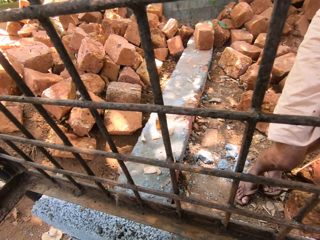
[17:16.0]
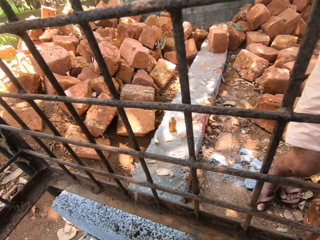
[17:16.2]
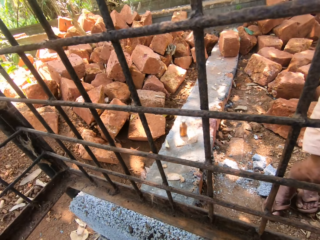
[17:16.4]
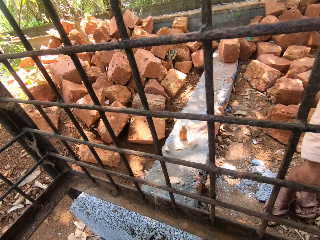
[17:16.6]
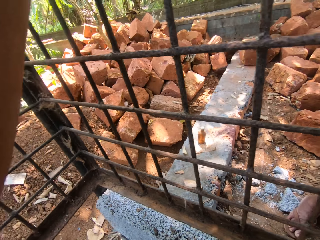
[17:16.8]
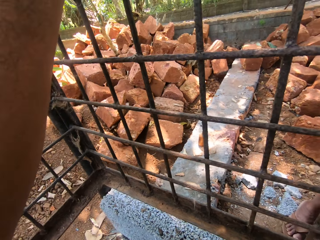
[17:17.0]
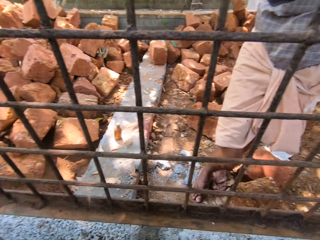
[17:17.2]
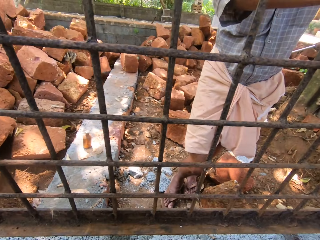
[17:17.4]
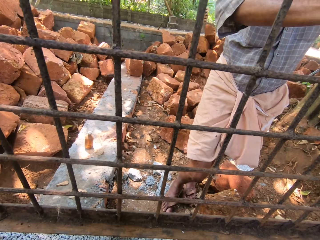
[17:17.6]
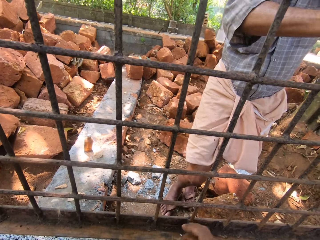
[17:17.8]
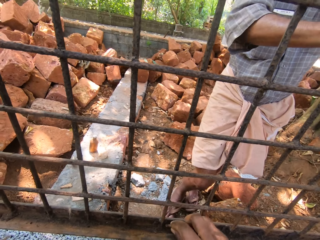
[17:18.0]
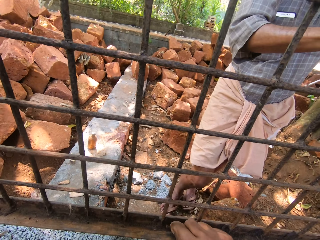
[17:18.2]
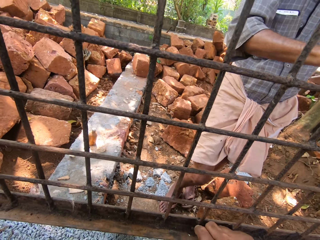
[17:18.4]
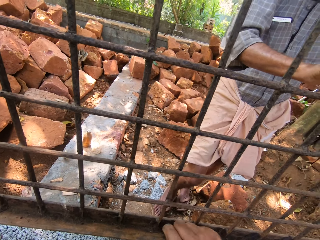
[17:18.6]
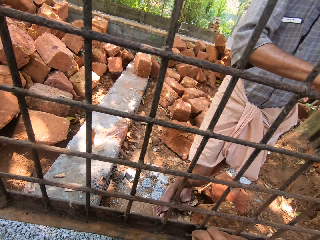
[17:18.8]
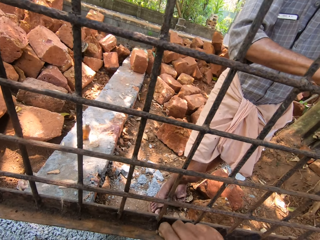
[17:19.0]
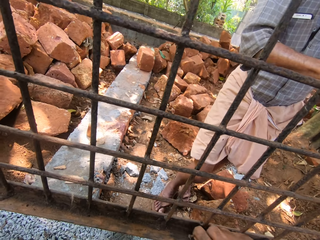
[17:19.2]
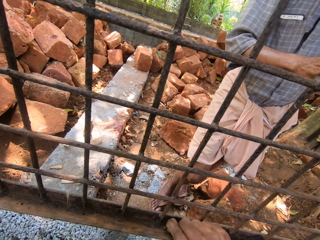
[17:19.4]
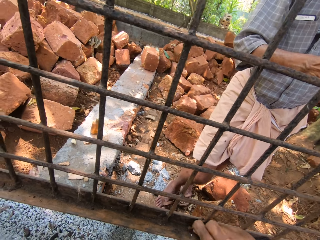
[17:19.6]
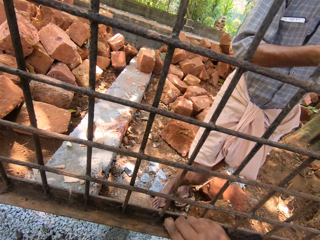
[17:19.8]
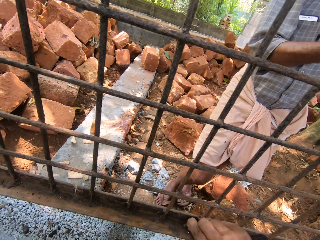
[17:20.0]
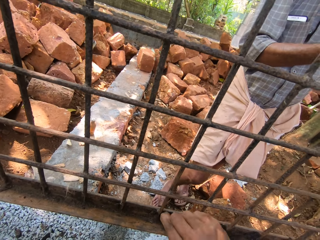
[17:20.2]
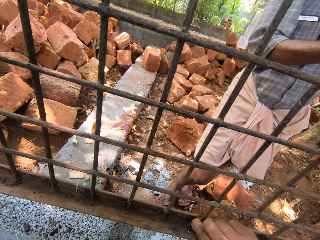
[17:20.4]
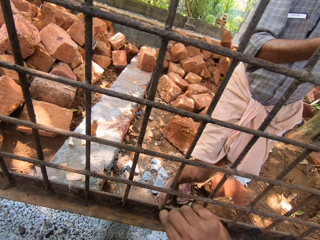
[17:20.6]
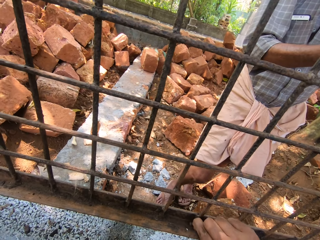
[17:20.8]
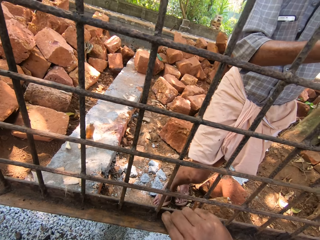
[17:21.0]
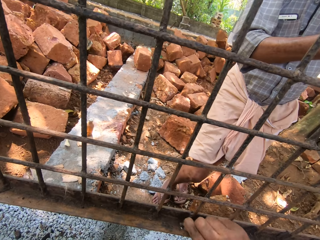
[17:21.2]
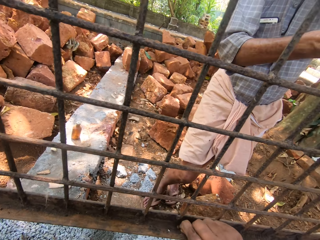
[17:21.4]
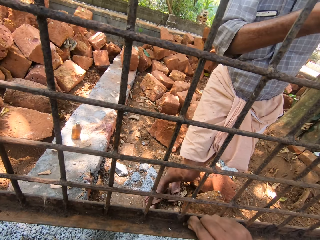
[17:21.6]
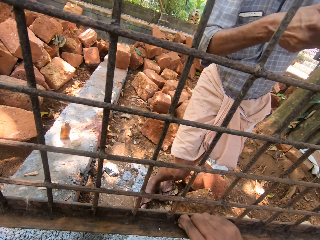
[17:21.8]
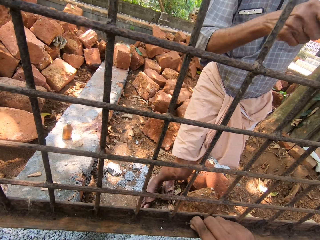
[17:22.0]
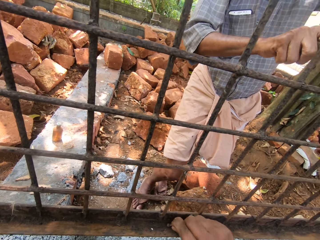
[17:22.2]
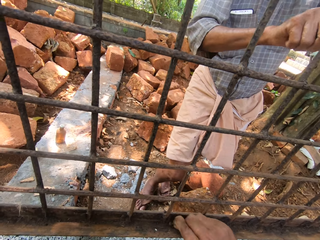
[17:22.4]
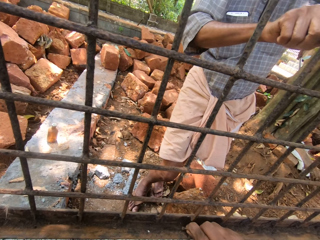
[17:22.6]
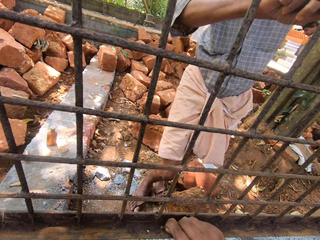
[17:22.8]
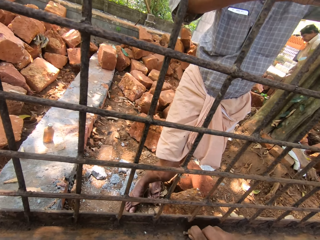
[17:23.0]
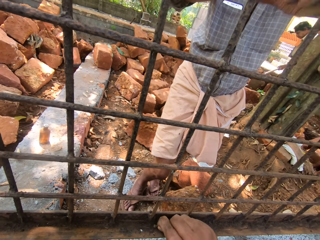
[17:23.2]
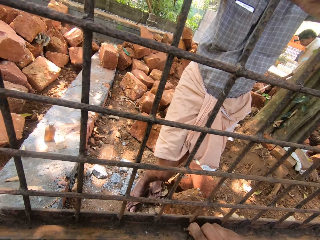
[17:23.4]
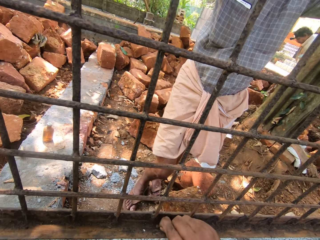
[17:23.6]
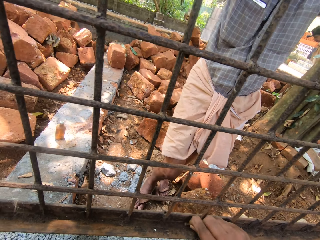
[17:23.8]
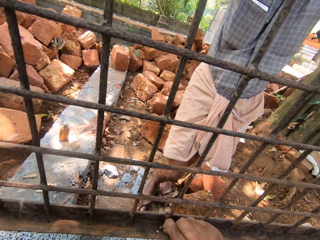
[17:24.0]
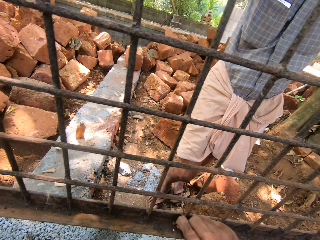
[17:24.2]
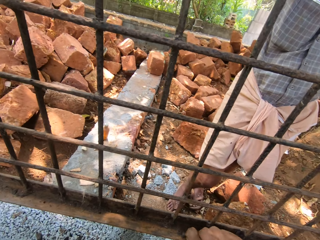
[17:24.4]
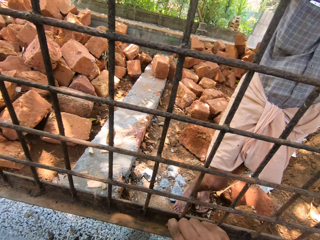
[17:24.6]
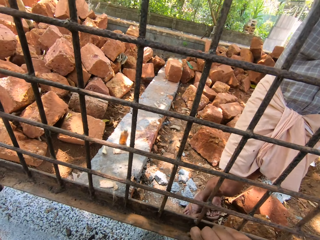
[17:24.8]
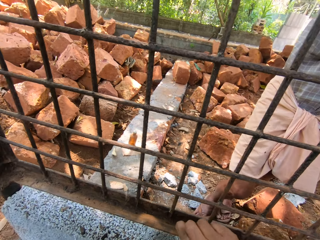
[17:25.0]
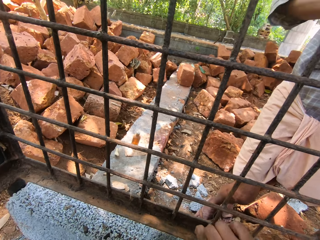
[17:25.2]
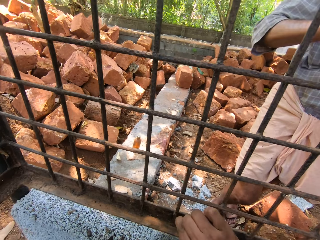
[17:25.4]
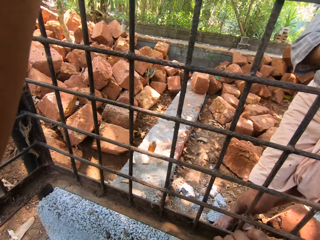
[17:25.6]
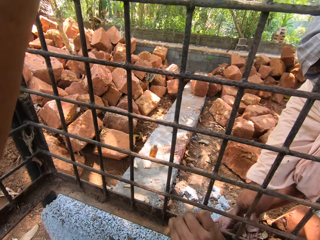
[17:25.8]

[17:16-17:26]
The camera wearer inspects the cage. They talk to a man. They look around. They talk to the man again. They scrape the cage with the wire, with the right hand.

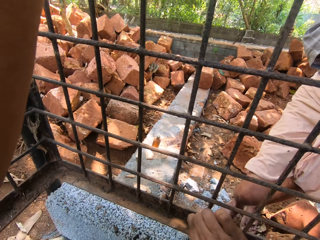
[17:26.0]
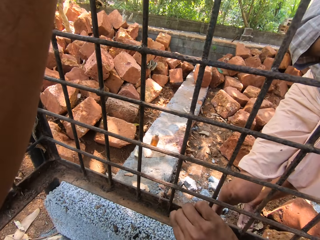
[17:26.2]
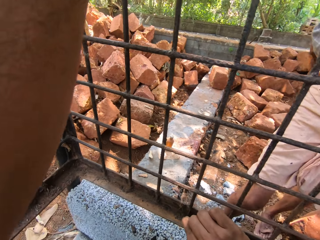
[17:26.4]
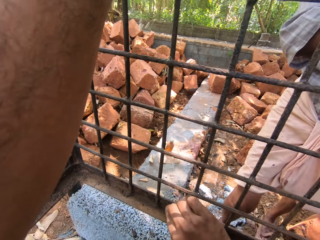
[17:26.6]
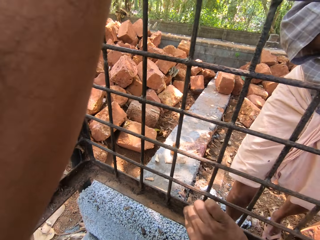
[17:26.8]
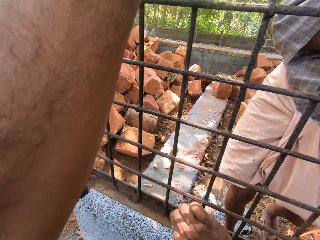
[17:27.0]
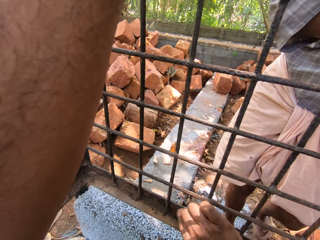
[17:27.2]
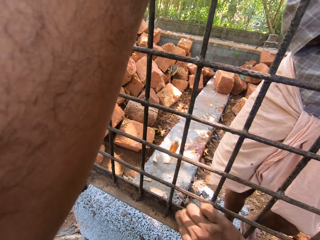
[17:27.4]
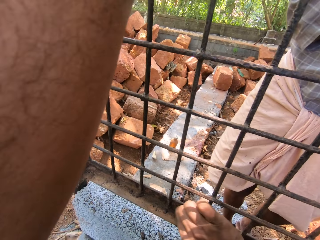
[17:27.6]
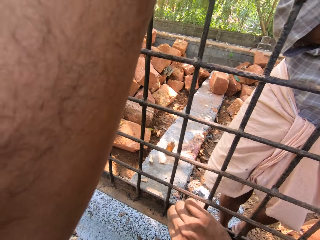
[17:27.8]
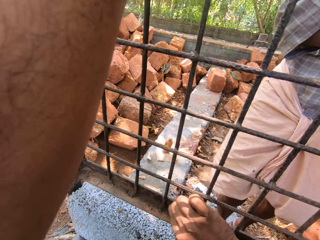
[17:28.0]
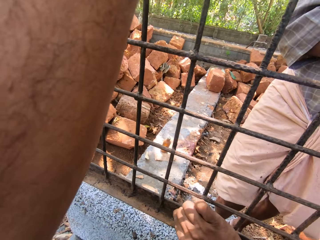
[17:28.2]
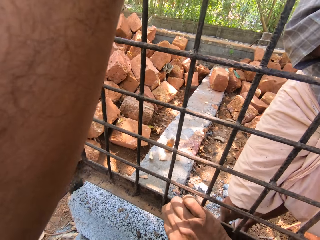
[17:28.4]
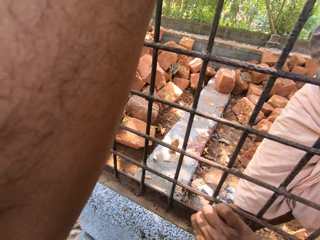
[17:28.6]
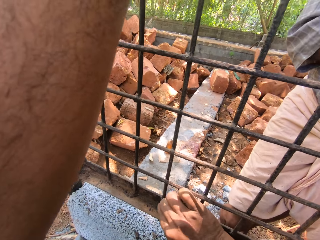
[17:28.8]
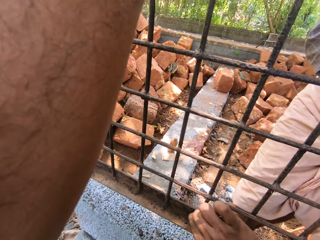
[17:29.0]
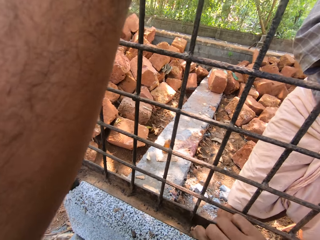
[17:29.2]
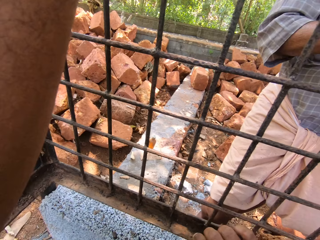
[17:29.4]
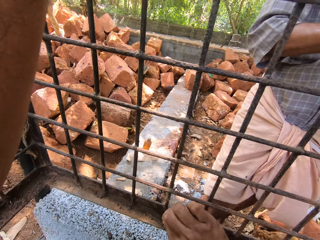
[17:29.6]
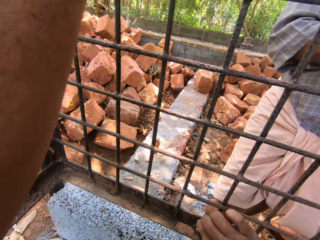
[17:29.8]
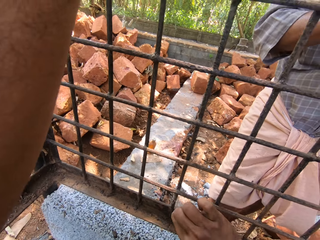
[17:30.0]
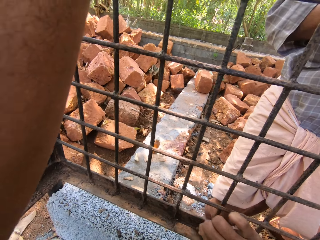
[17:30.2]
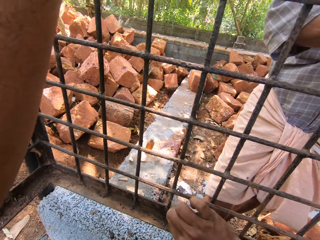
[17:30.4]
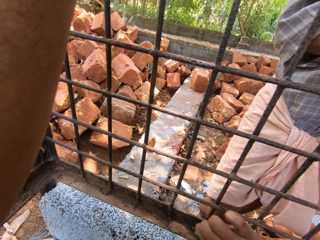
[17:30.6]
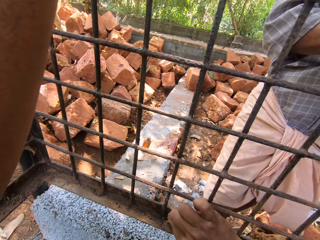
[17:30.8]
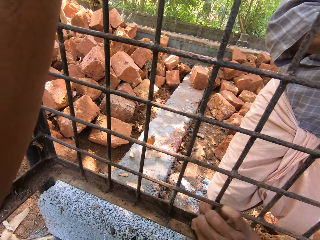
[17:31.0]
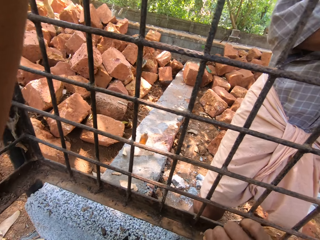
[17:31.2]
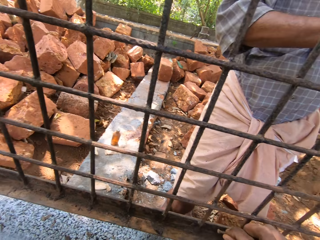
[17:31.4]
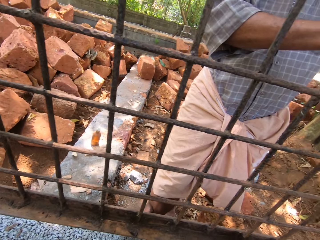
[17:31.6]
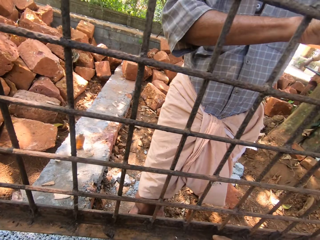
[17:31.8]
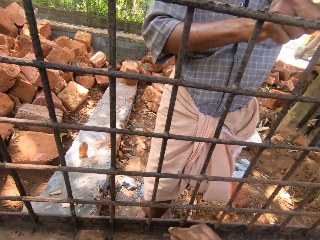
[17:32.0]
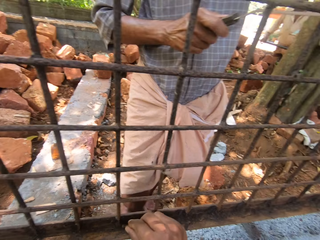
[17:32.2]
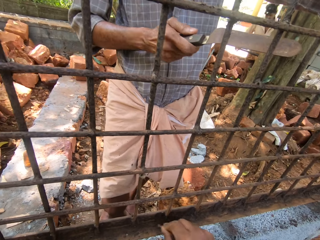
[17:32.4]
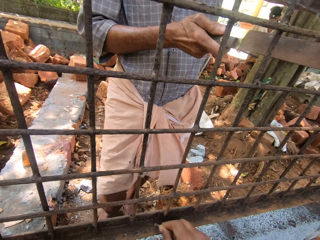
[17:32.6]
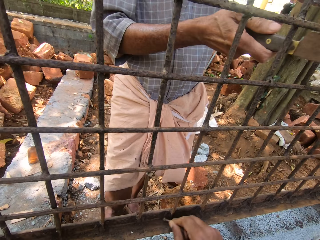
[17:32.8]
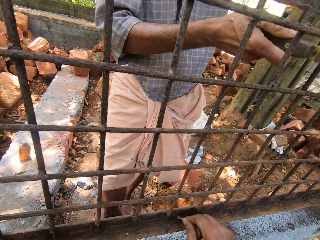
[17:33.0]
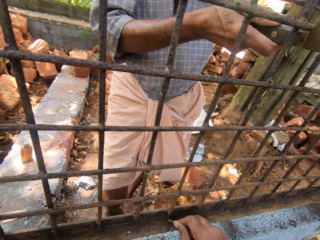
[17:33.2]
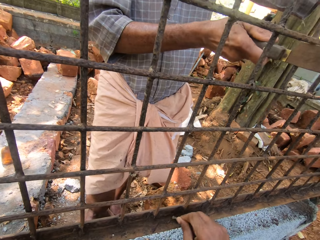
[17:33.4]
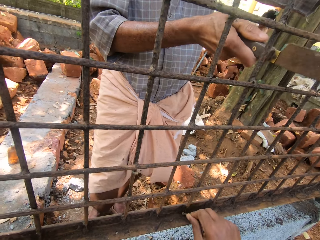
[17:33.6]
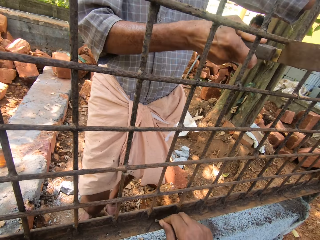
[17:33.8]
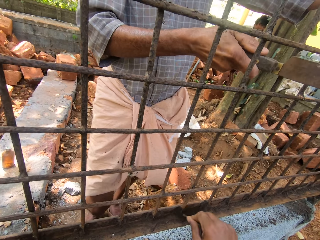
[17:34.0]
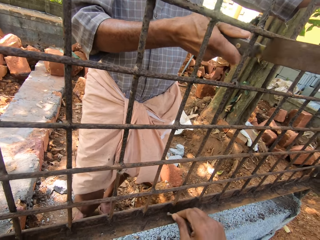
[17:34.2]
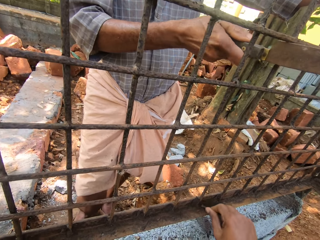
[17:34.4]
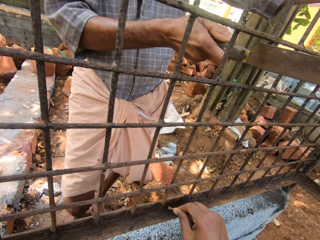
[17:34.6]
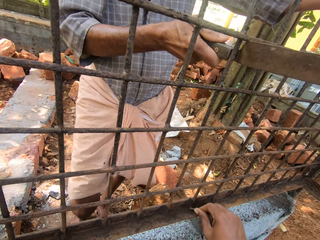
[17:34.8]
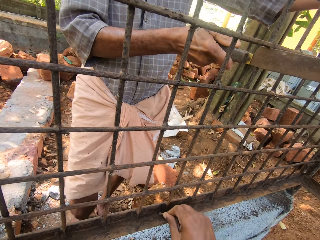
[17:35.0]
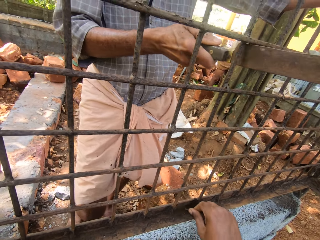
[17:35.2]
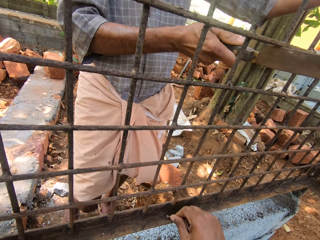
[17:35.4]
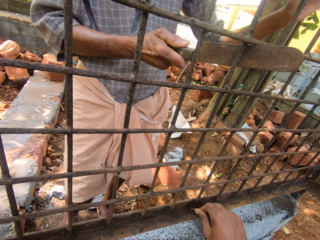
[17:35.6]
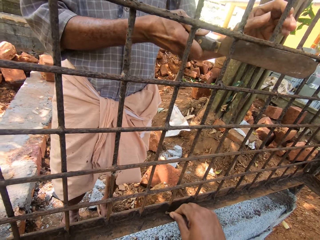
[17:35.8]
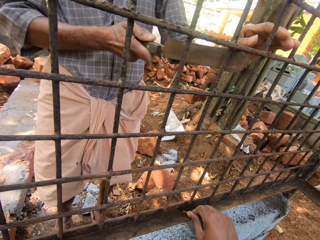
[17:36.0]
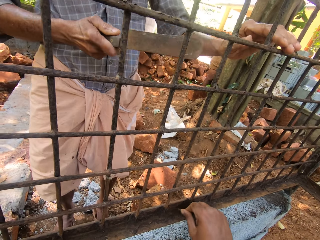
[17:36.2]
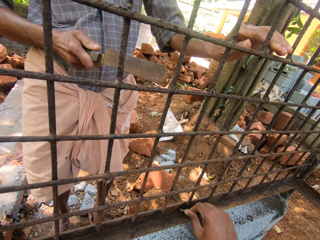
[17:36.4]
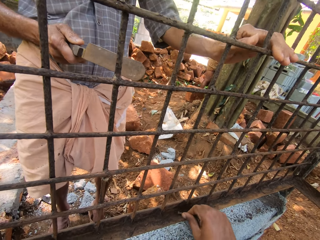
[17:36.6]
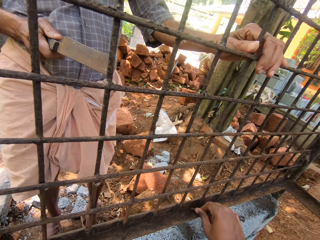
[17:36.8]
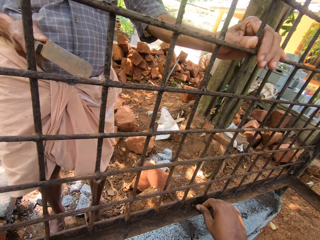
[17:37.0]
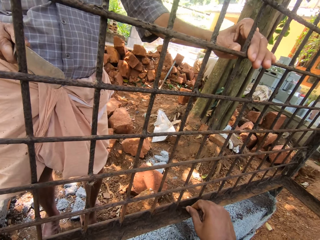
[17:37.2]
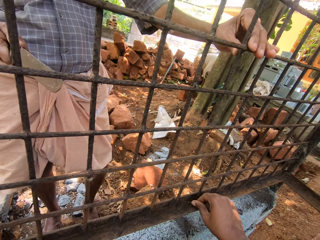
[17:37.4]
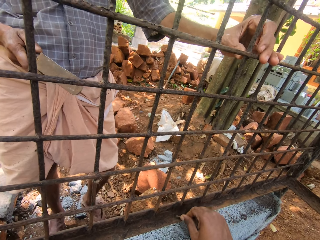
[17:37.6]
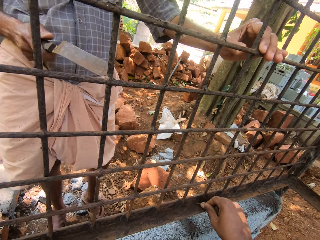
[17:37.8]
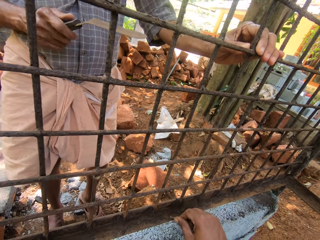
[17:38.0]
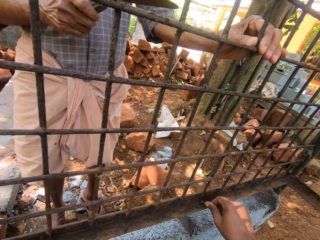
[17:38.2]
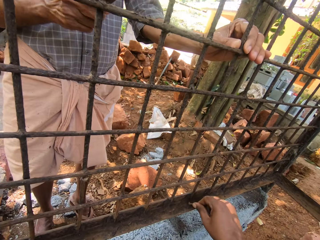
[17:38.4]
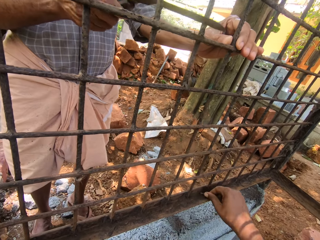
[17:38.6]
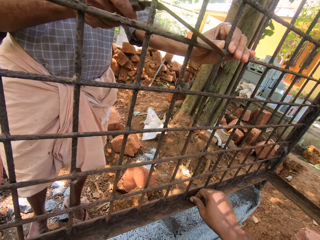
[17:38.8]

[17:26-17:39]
A man moves towards the cage. The camera wearer holds the metal frame with the left hand. They scrape the cage with the wire, with the right hand. They talk to the man. The man removes dirt from the cage with the scraper. The camera wearer scrapes the cage with the wire. The man holds the cage with his hand. The camera wearer talks to the man. The man inspects the cage.
